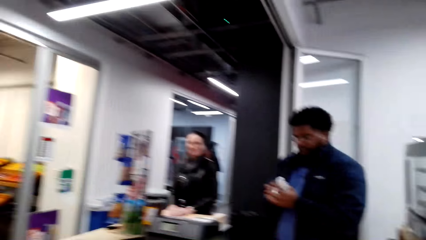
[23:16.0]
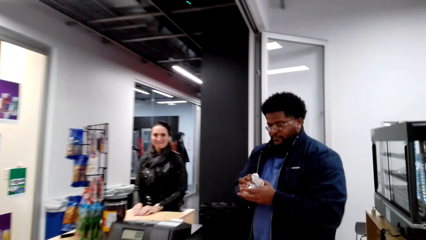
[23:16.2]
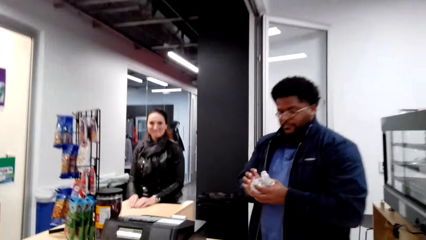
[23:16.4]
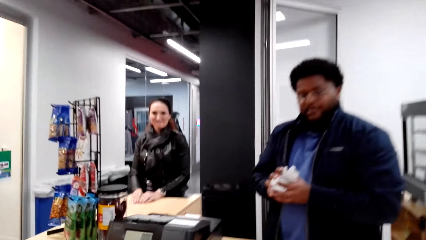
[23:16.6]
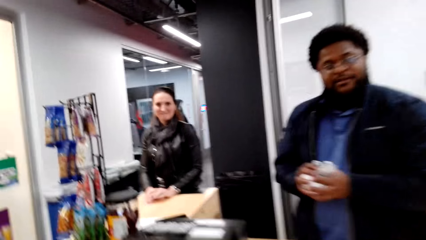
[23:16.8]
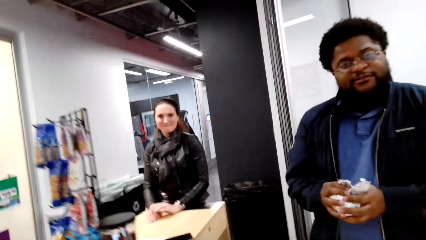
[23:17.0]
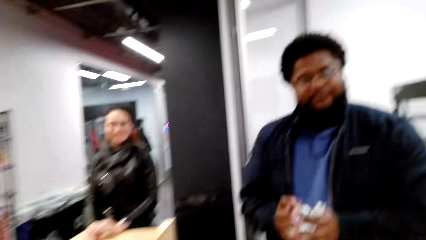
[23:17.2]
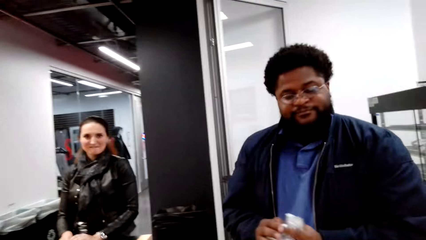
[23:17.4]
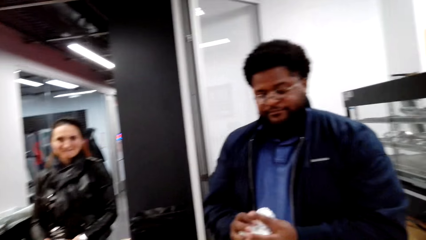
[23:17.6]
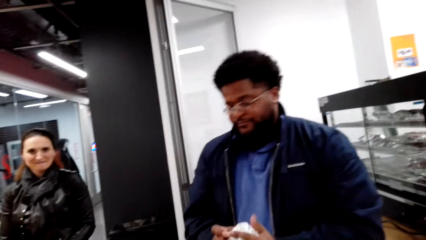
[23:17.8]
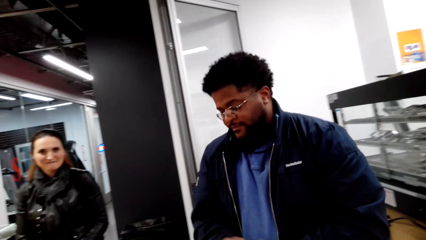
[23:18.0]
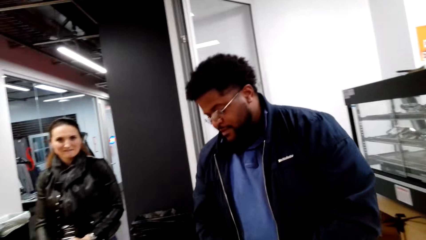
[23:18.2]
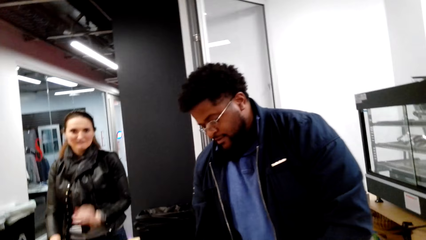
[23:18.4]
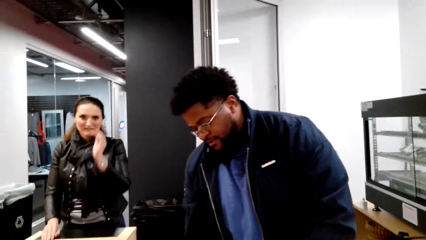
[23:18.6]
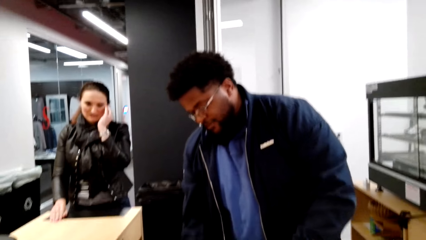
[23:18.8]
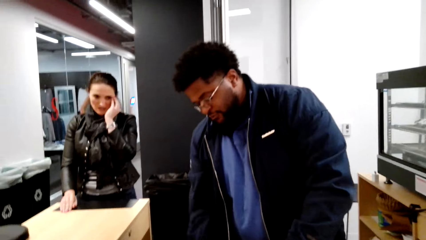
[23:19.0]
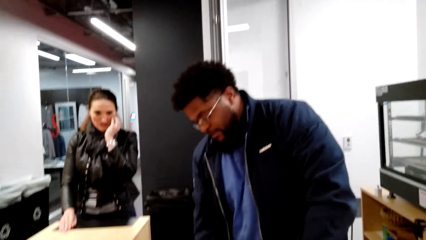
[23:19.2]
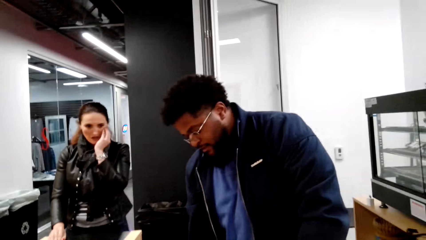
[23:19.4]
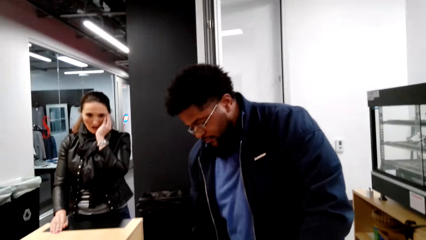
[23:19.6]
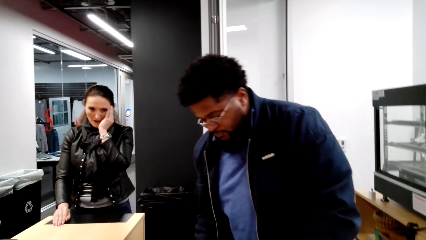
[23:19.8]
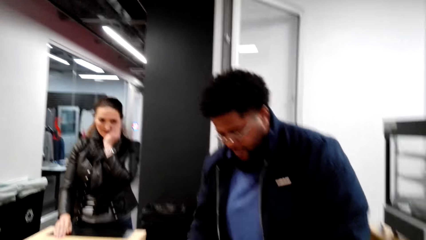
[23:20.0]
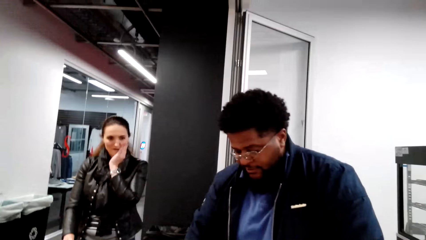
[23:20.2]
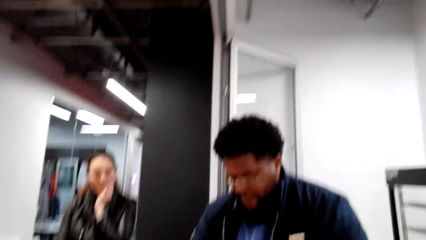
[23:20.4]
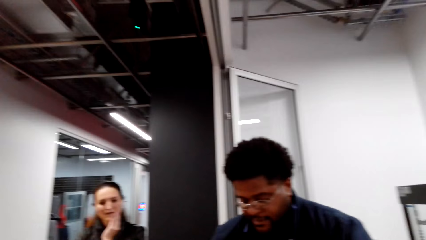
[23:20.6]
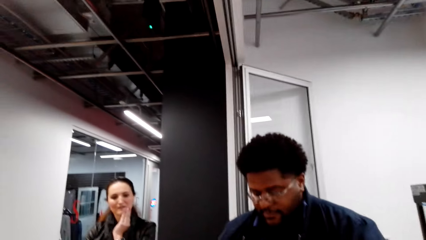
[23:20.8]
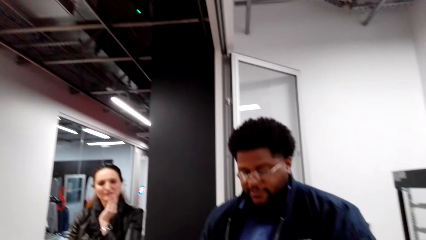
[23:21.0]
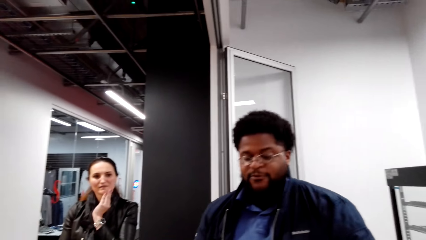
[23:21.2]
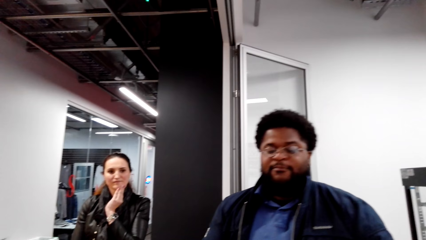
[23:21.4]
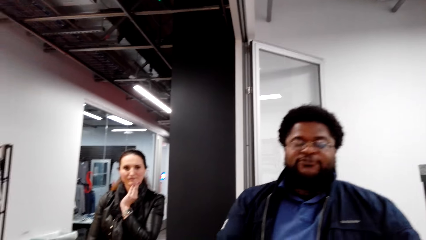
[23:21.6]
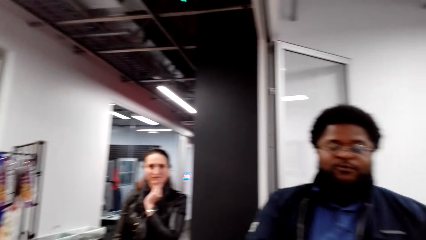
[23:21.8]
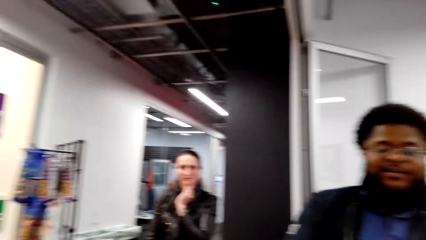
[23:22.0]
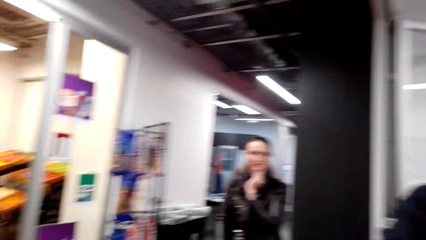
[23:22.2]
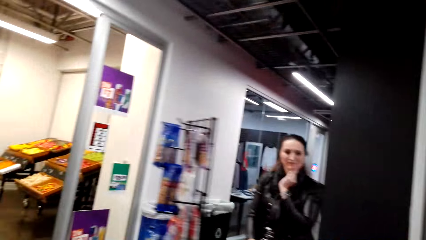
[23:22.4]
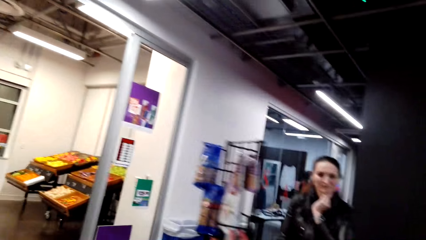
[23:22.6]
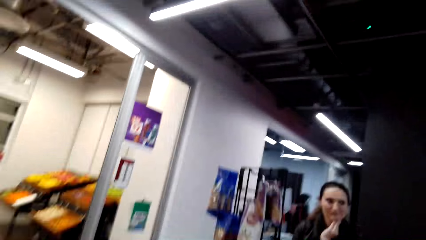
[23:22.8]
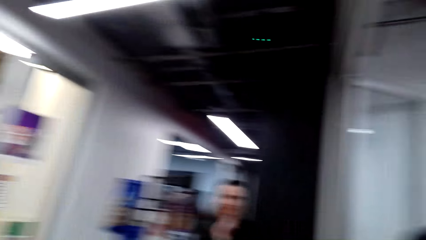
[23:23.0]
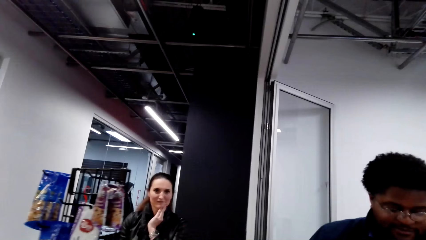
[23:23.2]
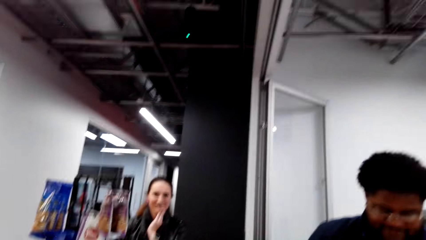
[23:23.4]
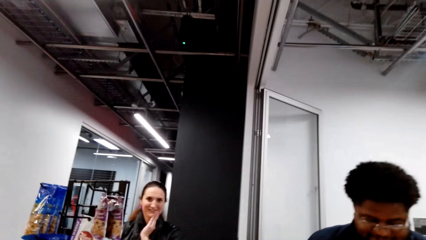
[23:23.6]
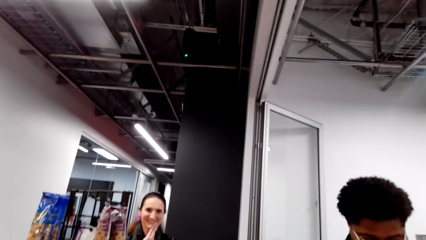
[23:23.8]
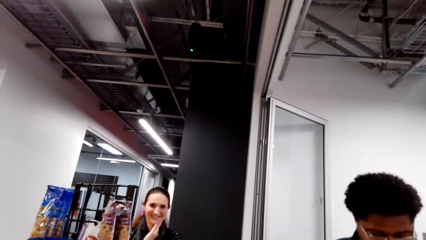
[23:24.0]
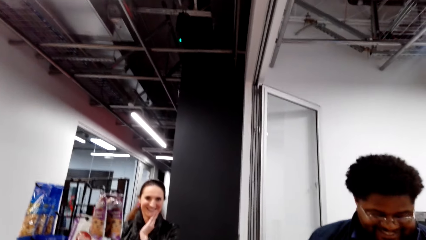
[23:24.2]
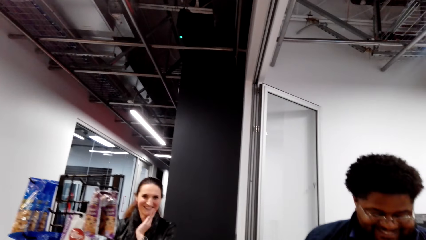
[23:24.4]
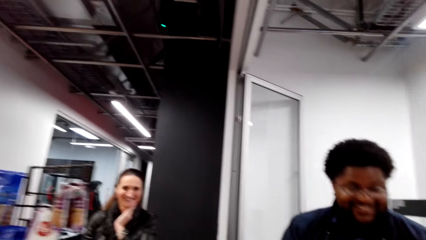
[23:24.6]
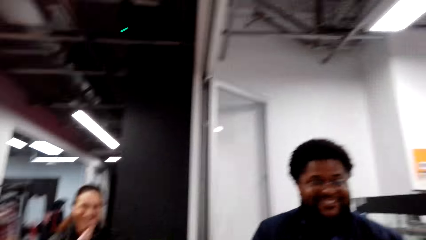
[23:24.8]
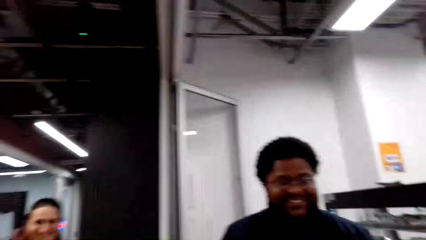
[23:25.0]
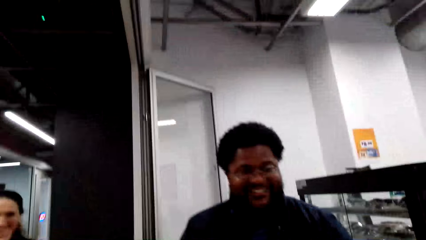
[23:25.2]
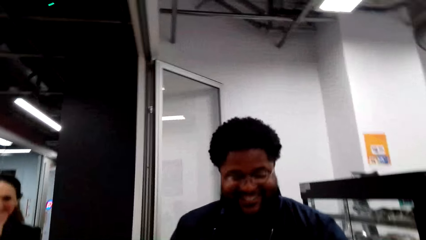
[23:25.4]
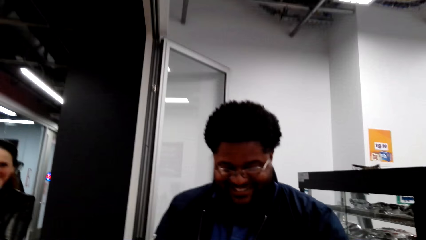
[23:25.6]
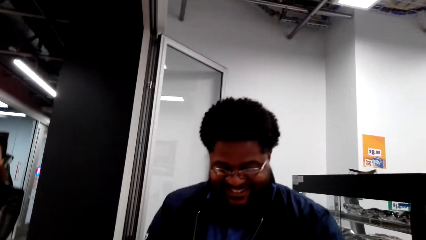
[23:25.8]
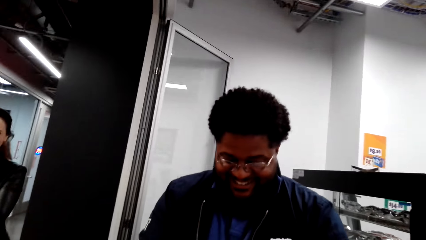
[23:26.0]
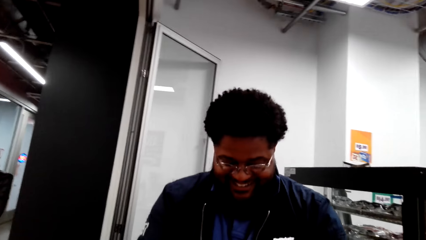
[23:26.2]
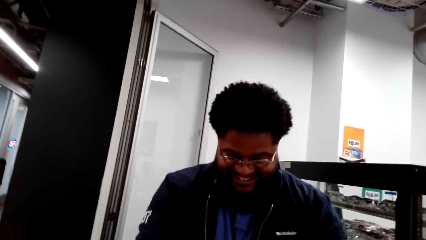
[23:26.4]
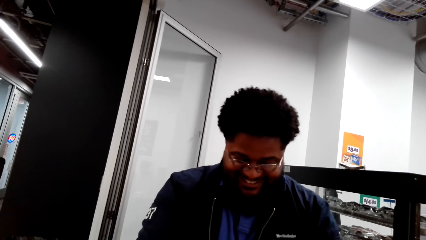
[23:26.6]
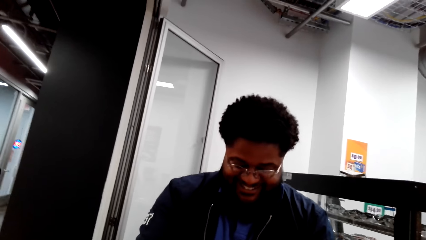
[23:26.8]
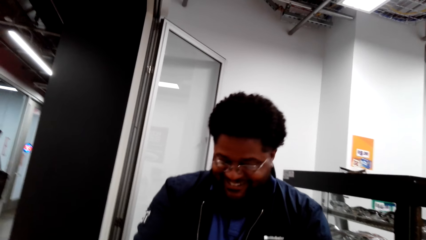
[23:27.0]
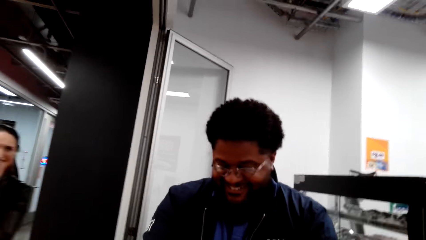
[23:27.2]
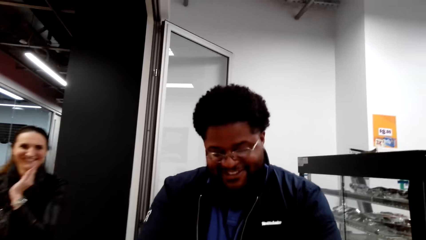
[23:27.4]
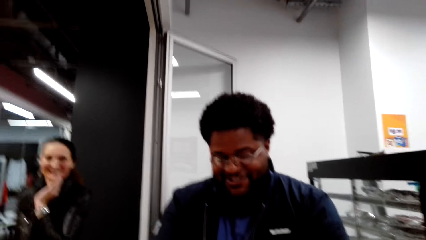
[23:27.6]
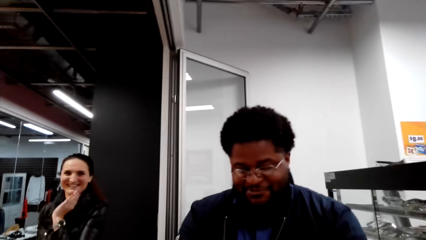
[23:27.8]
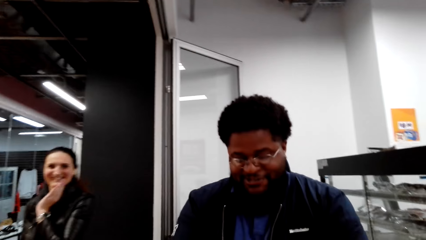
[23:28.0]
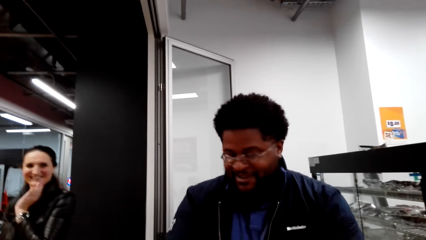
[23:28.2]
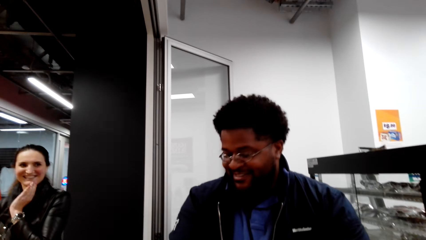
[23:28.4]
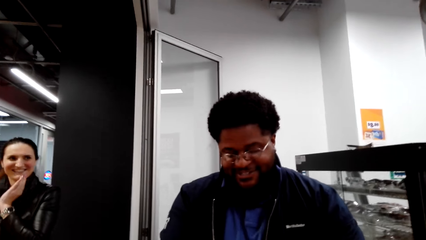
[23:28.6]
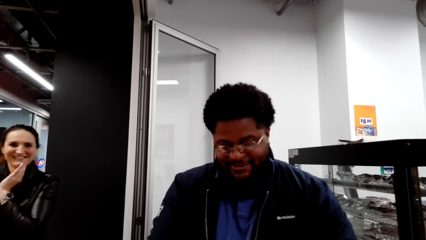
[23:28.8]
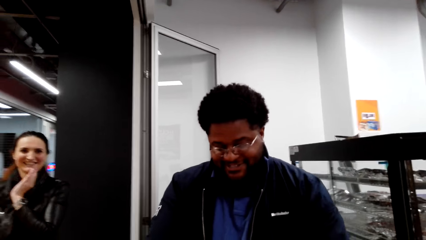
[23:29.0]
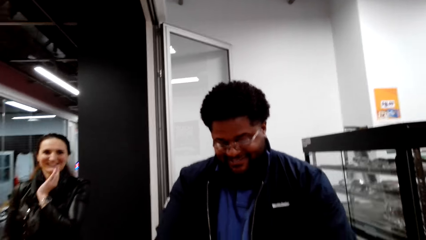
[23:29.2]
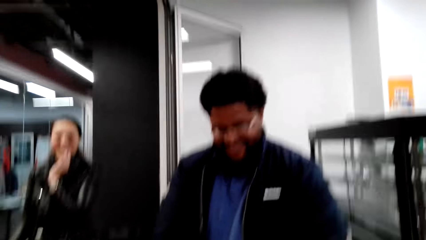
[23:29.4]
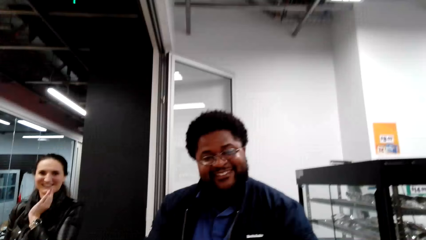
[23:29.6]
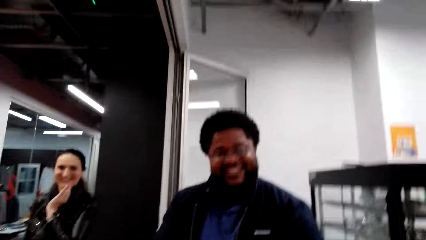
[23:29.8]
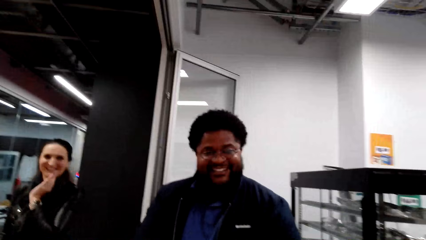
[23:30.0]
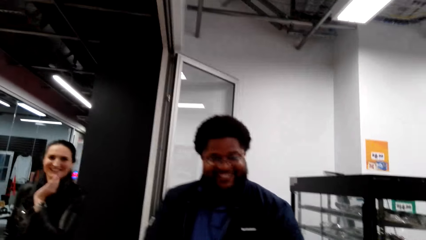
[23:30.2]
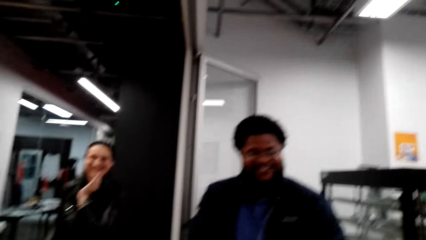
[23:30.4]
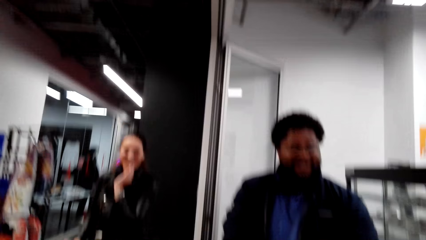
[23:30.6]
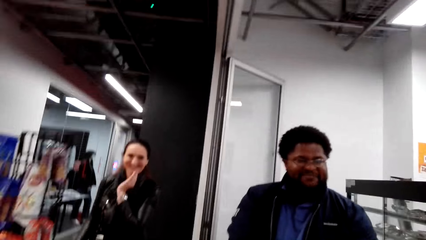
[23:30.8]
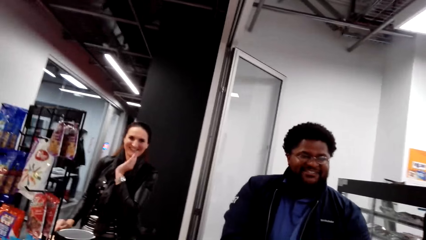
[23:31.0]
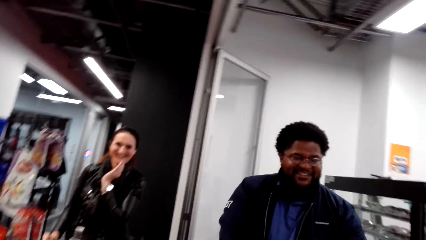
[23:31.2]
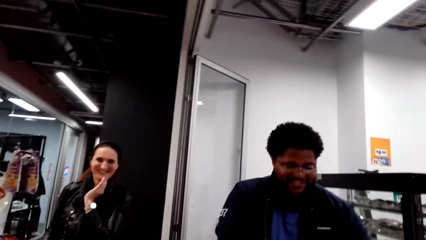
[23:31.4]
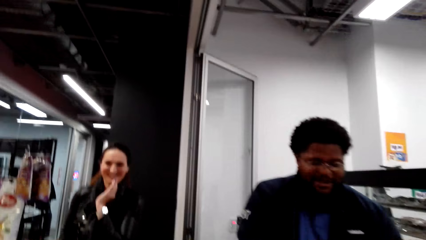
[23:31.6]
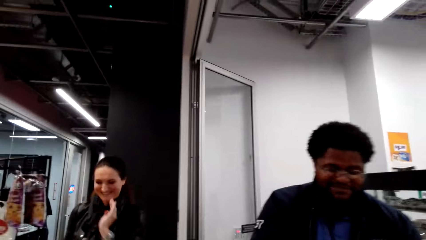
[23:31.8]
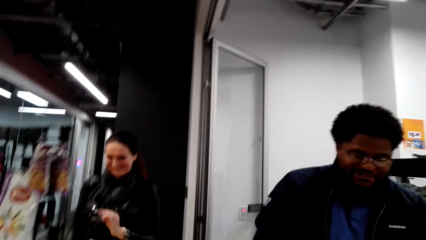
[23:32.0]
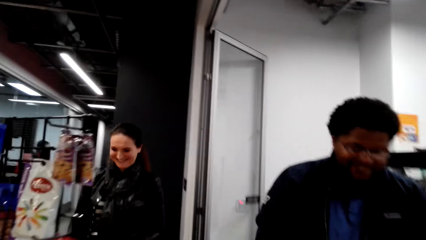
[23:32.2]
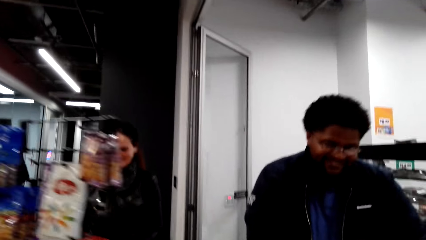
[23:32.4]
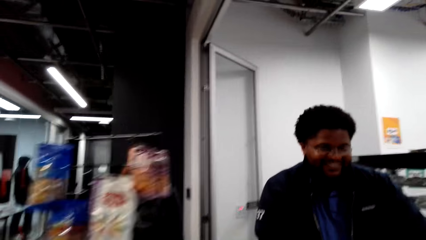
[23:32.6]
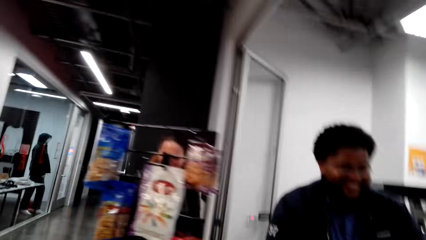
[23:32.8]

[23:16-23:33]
The camera wearer talks to the cashier. The cashier gives keys to the camera wearer. The camera wearer talks to the cashier.
